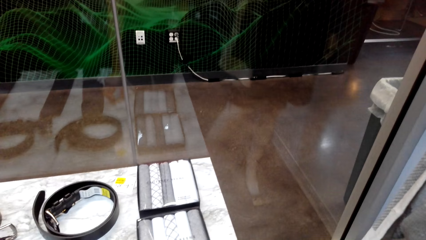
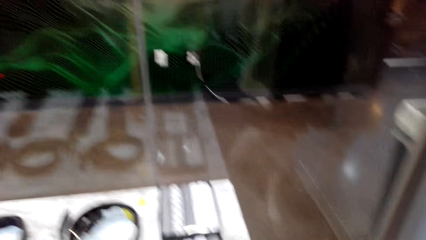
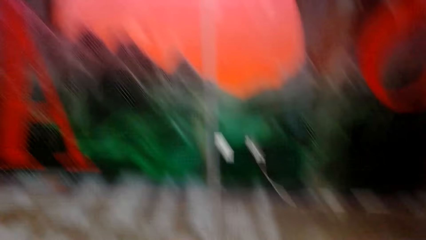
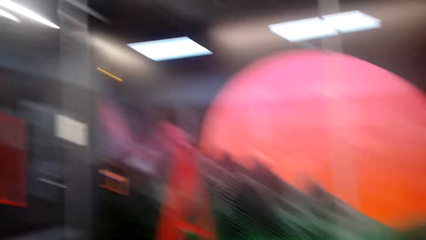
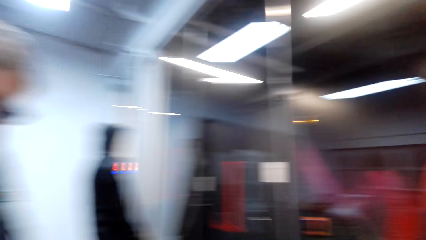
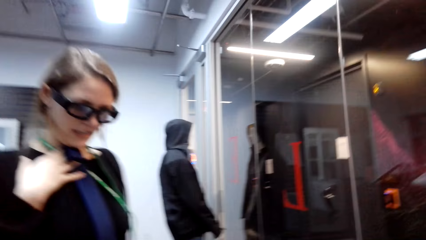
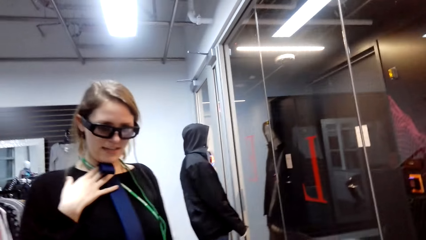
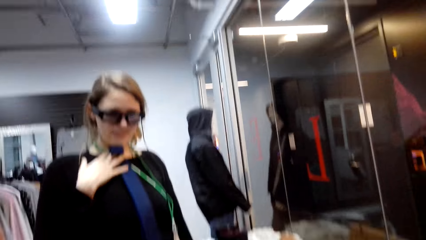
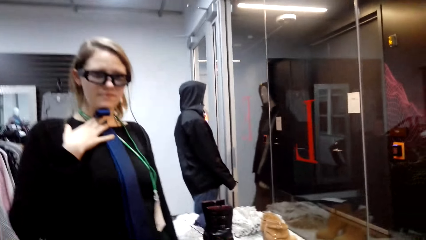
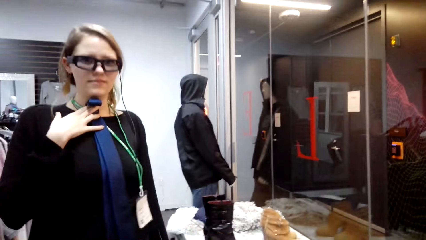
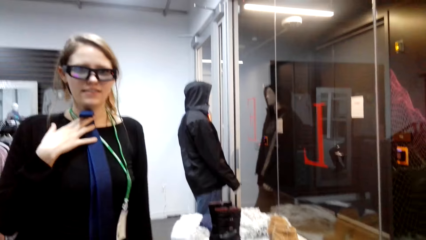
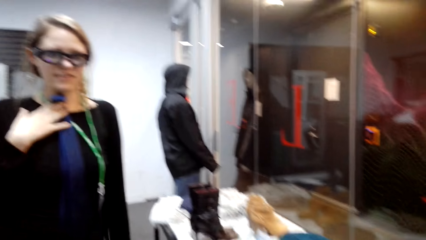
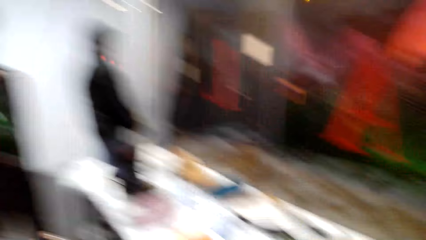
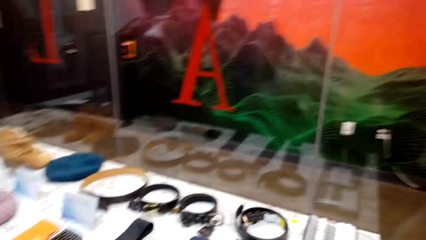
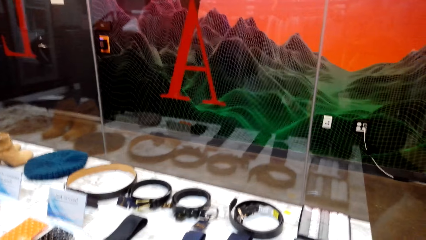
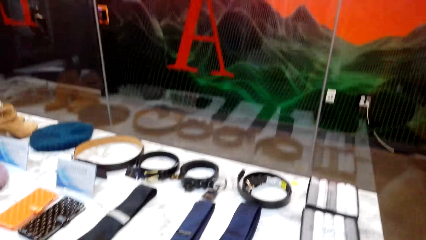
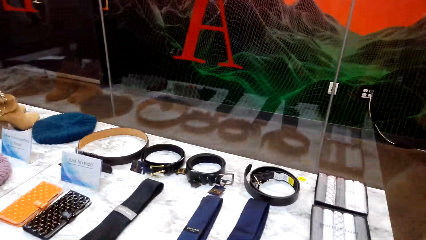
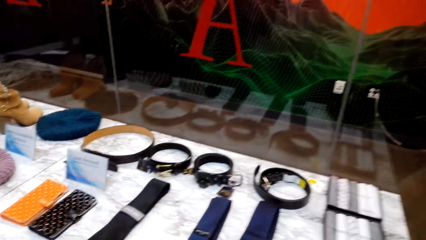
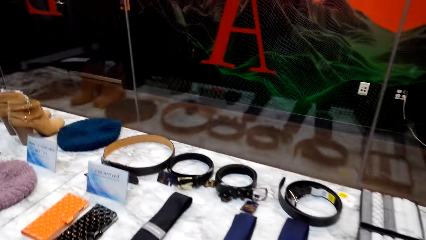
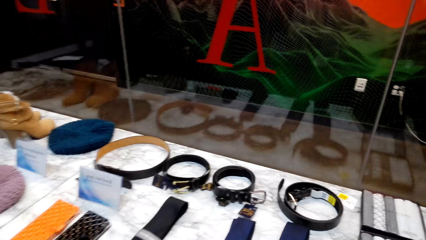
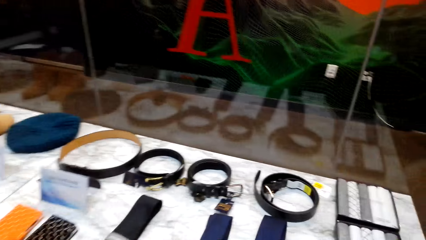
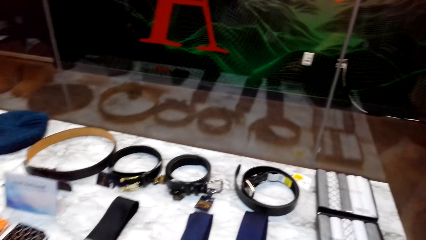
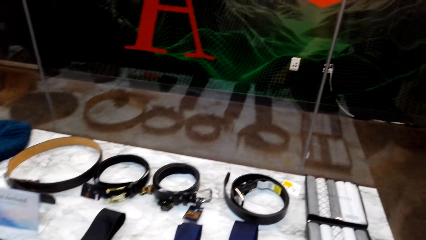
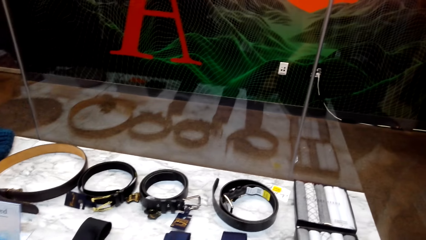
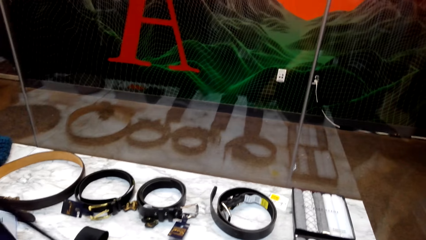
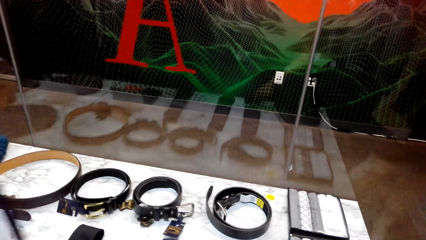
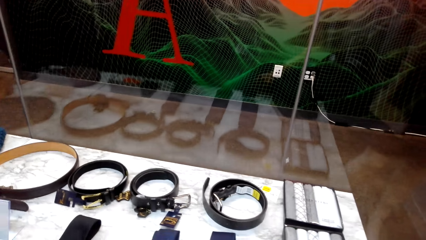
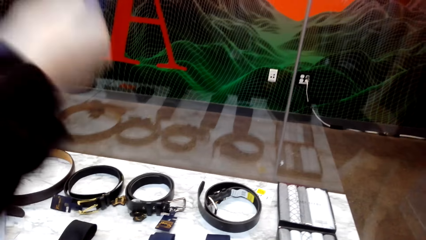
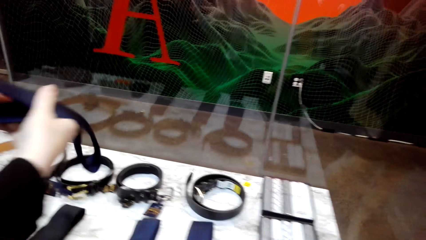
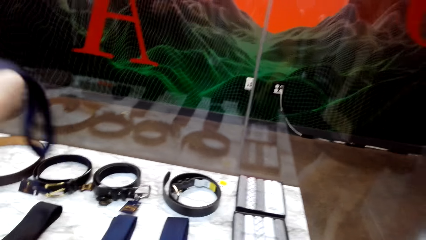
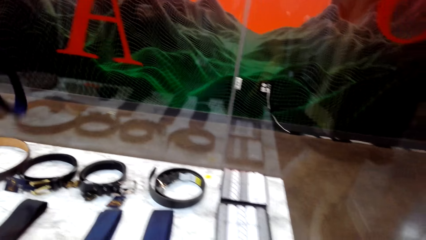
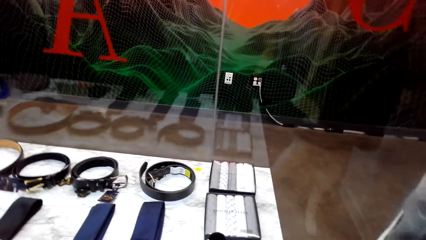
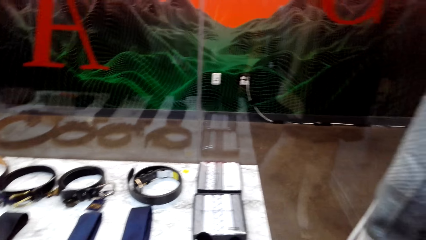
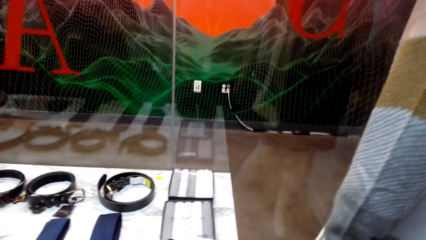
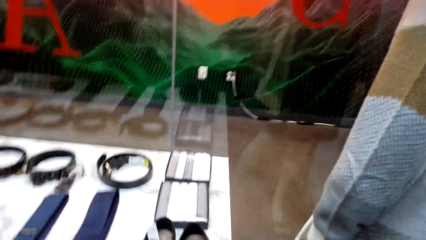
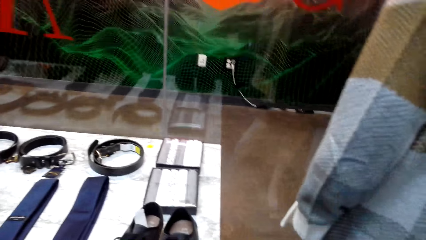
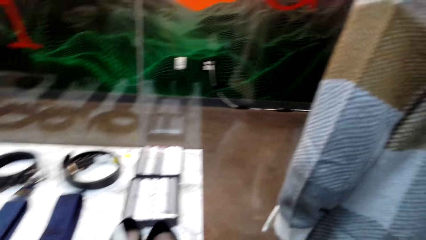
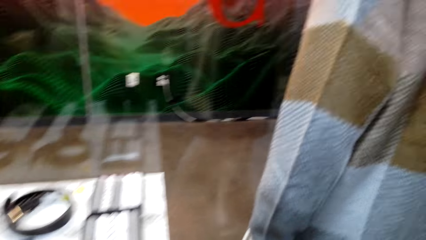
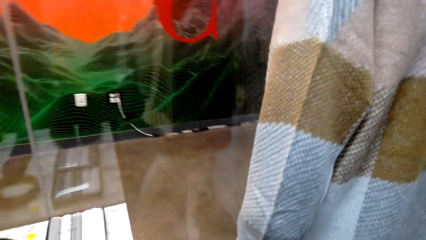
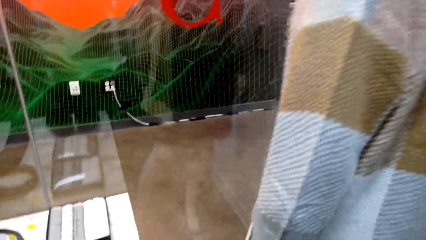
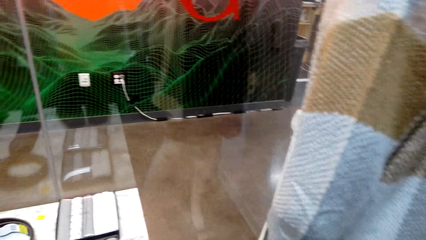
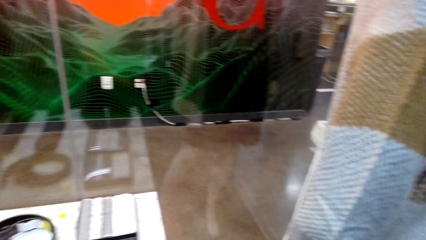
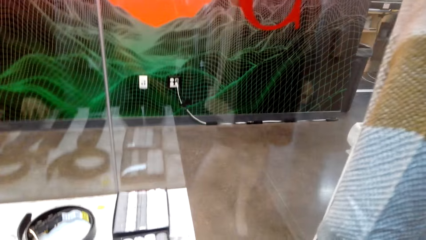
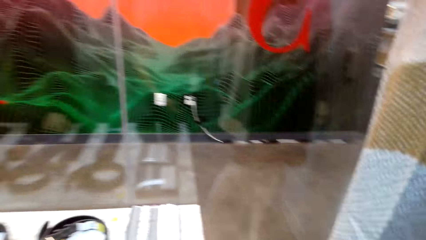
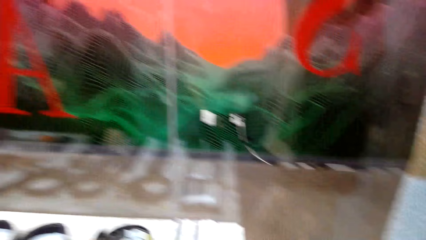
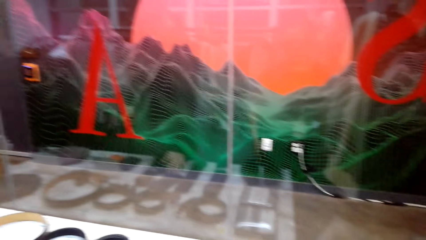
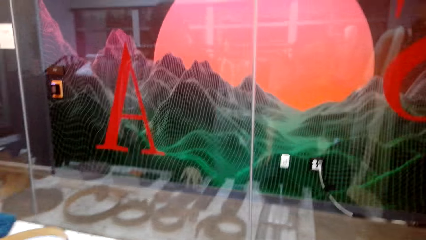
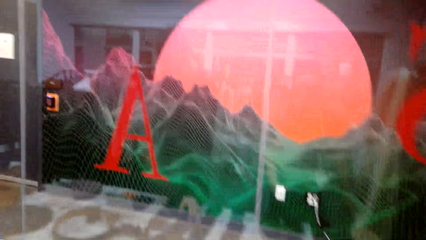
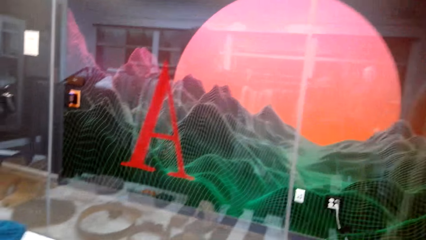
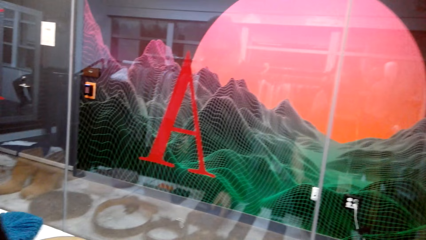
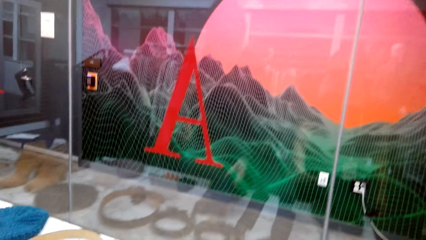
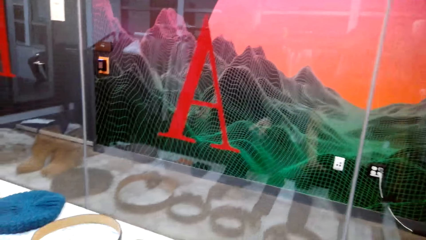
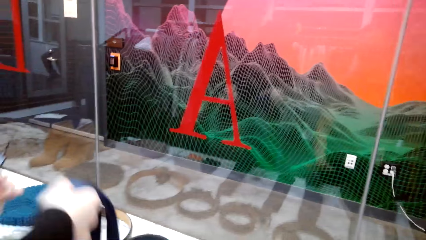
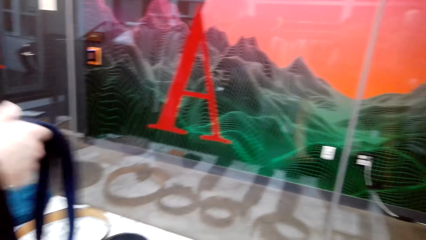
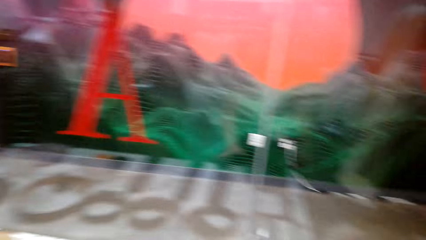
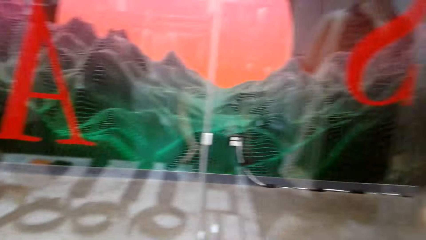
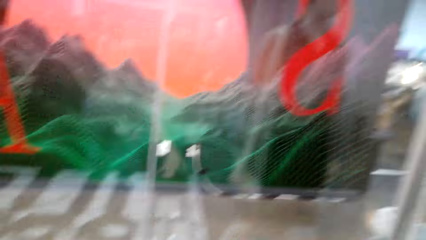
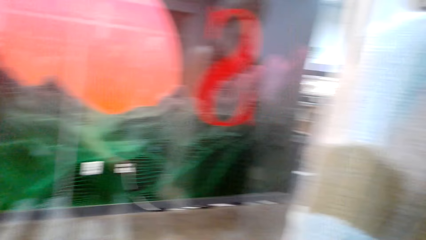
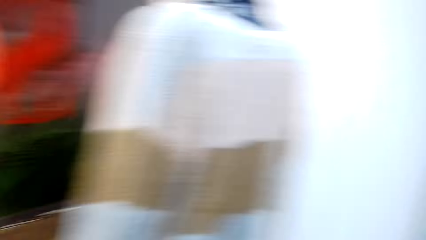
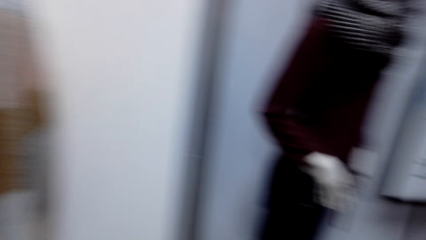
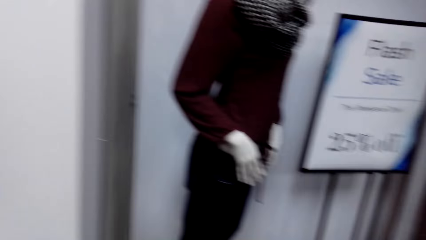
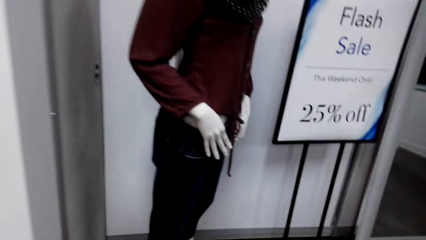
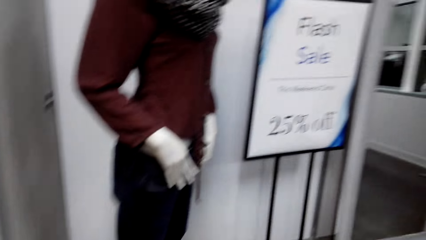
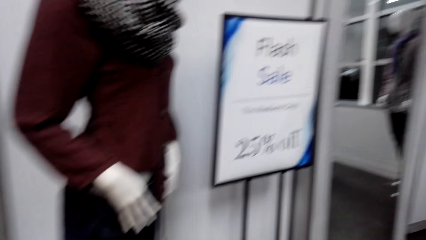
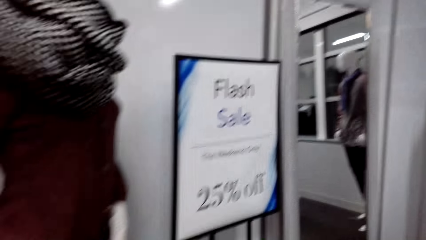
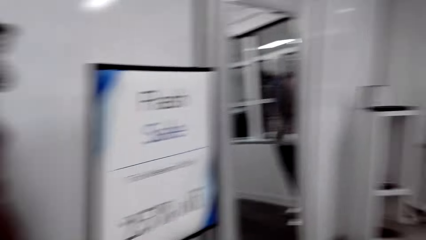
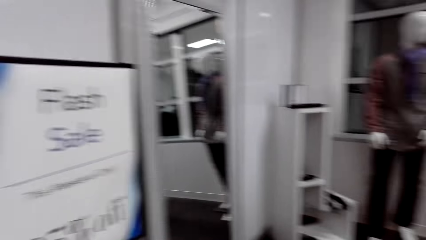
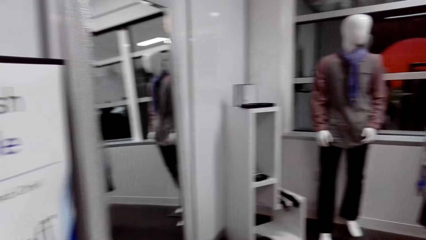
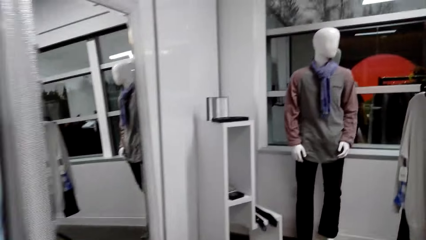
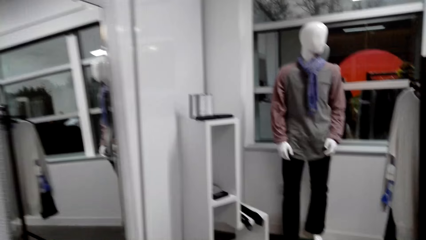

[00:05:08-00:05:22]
A woman talks and measures a tie on the neck. The camera wearer talks and looks around. The woman talks. The camera wearer talks. The woman talks. The camera wearer laughs and walks in the clothes store.

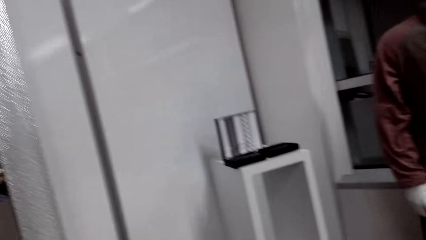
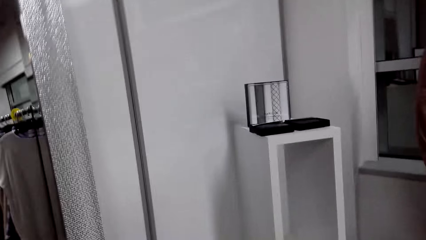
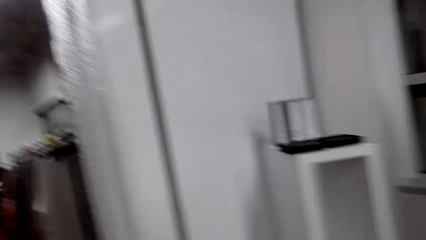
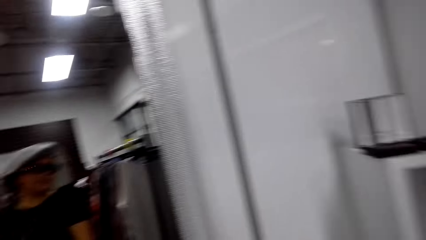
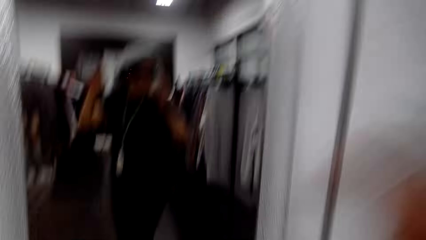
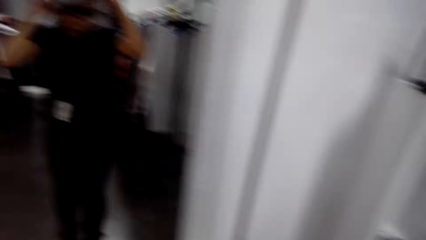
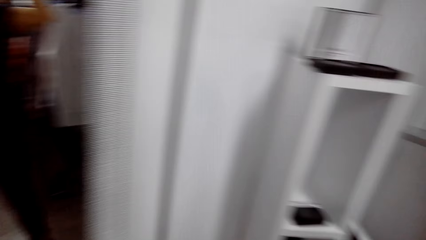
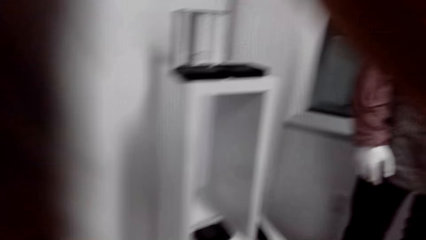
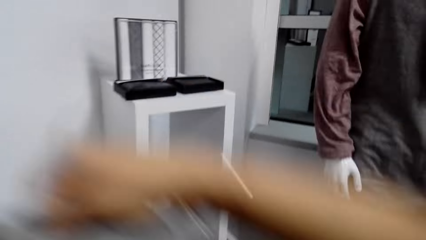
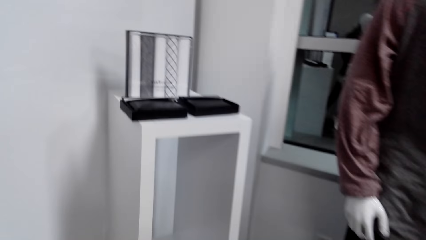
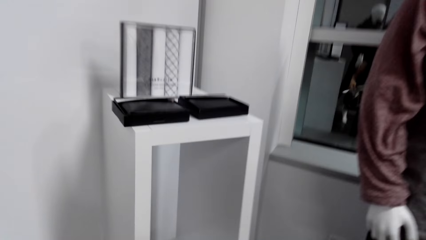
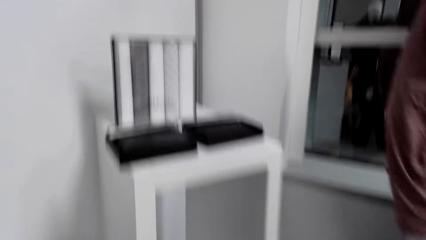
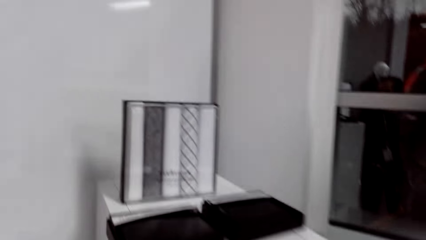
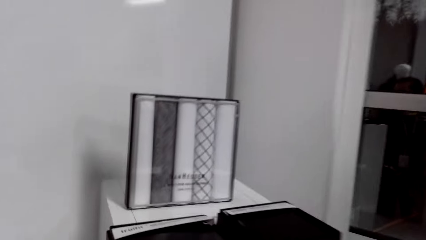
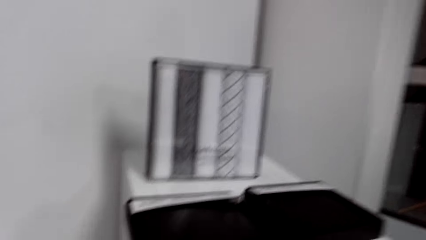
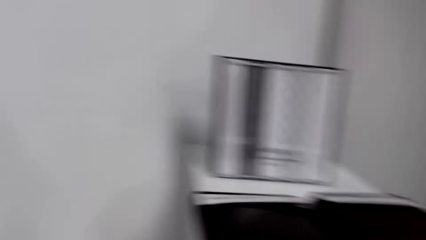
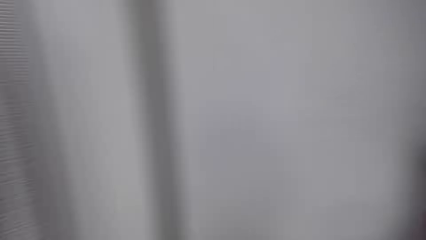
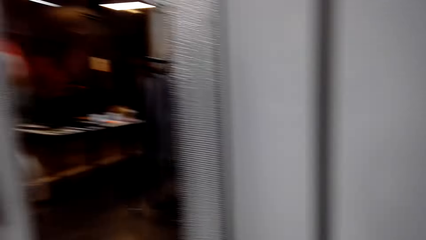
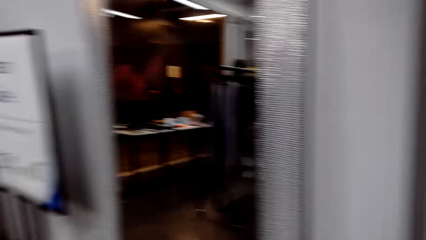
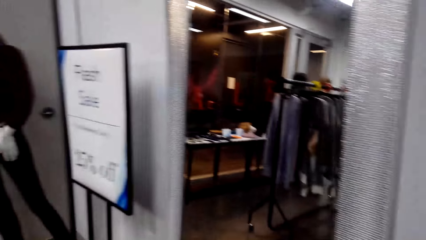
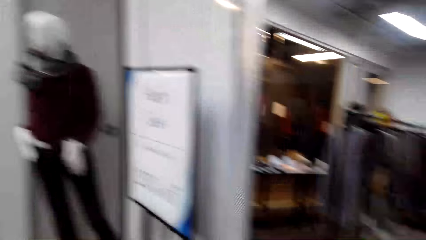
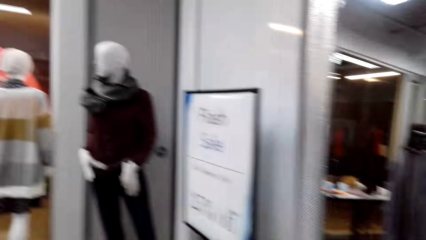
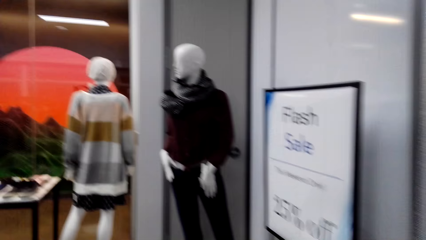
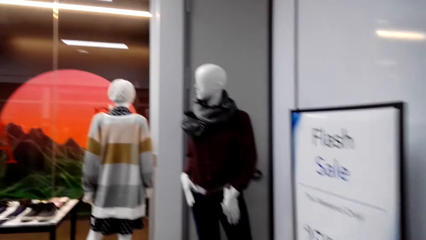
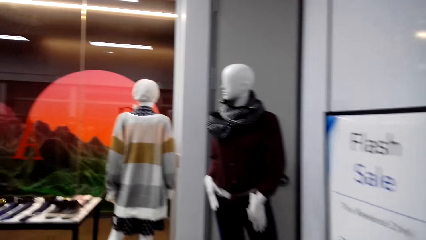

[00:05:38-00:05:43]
The camera wearer walks in the clothes store and talks. They put a hat on the stand, walk in the clothes store, and talk.
